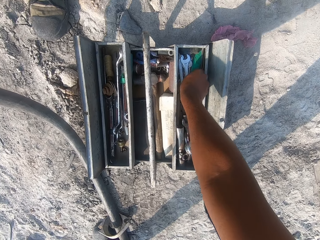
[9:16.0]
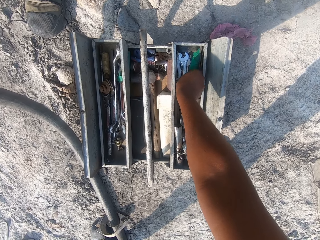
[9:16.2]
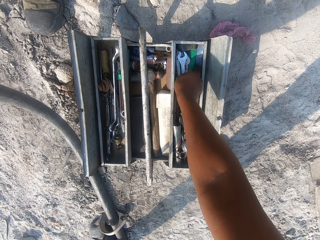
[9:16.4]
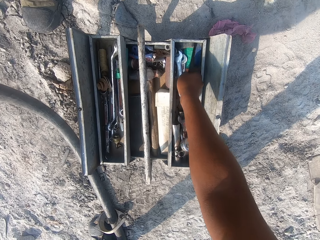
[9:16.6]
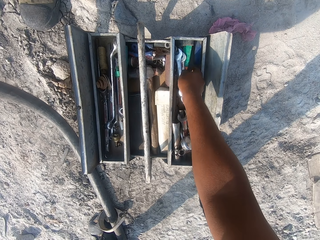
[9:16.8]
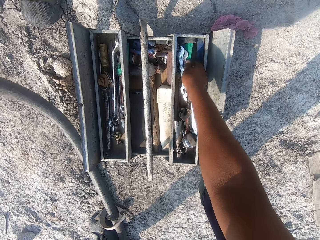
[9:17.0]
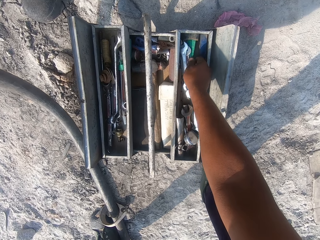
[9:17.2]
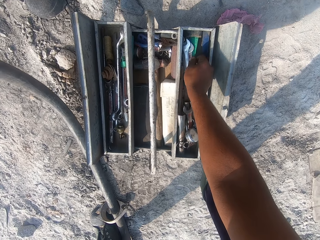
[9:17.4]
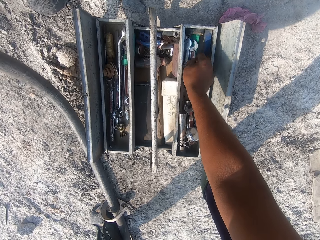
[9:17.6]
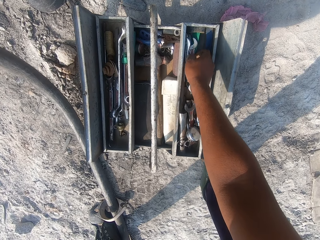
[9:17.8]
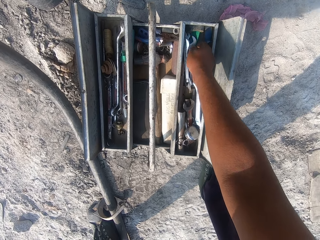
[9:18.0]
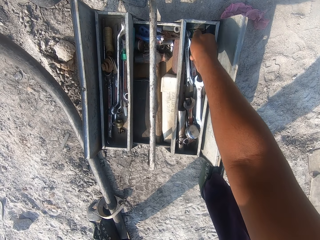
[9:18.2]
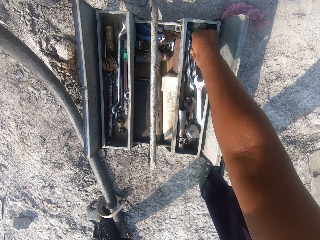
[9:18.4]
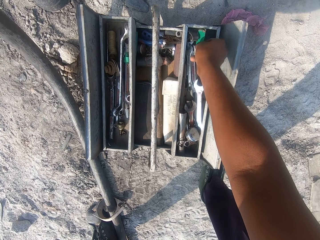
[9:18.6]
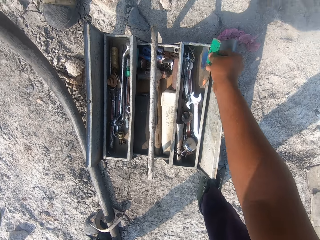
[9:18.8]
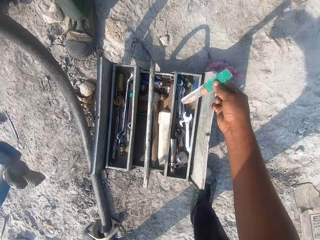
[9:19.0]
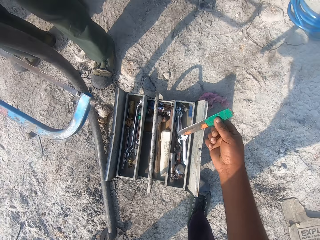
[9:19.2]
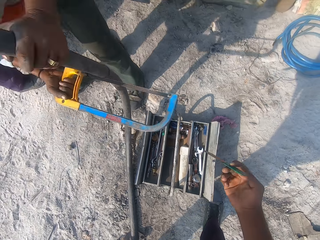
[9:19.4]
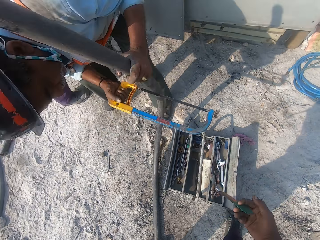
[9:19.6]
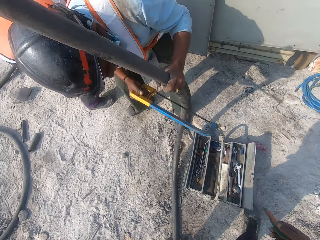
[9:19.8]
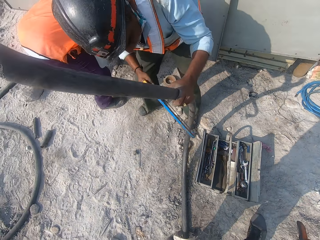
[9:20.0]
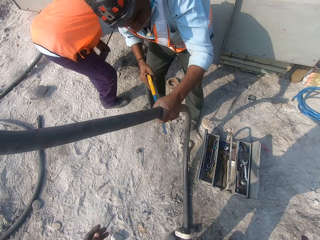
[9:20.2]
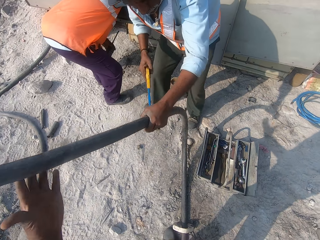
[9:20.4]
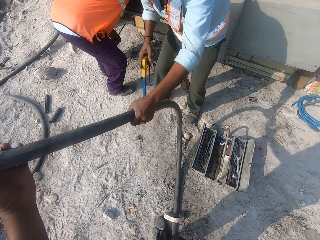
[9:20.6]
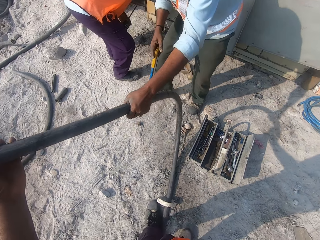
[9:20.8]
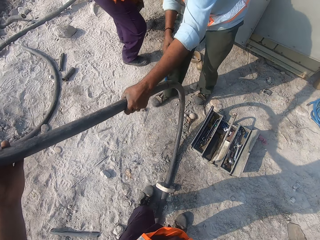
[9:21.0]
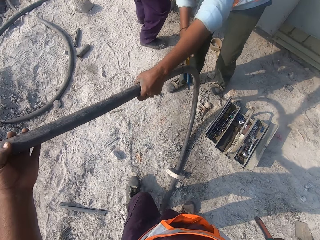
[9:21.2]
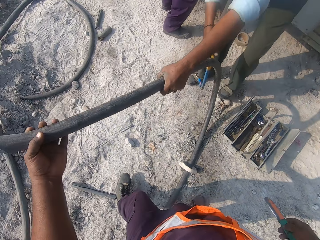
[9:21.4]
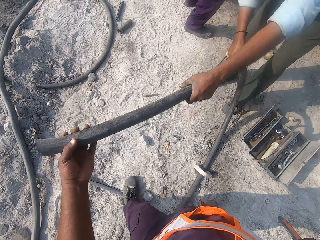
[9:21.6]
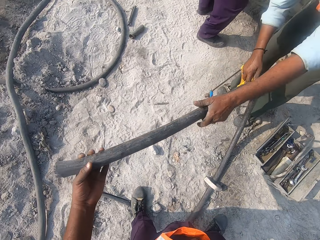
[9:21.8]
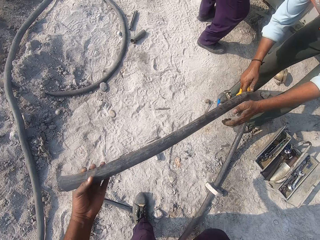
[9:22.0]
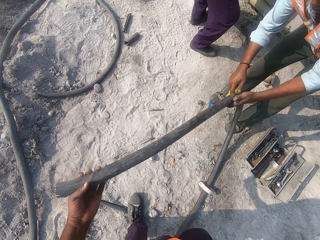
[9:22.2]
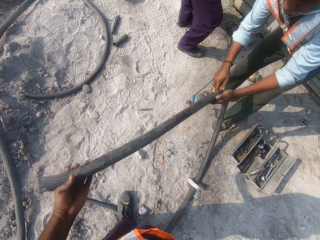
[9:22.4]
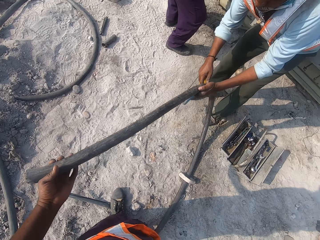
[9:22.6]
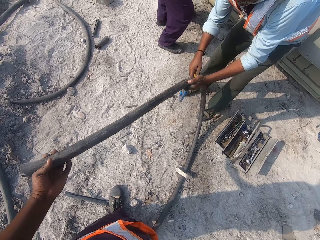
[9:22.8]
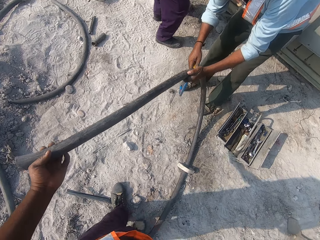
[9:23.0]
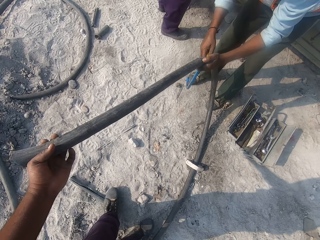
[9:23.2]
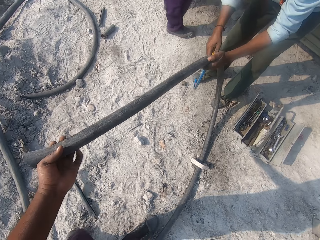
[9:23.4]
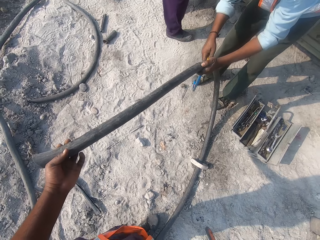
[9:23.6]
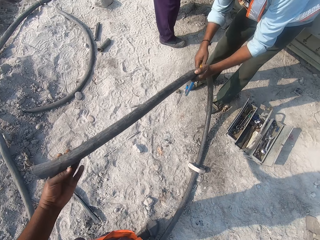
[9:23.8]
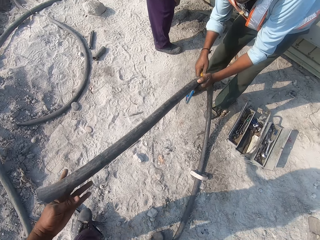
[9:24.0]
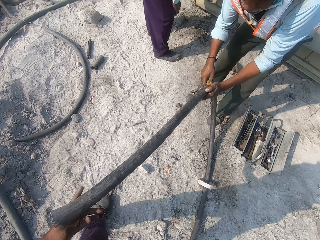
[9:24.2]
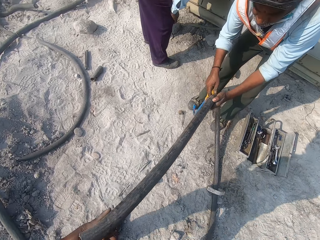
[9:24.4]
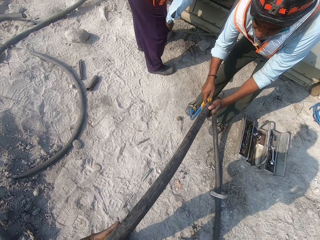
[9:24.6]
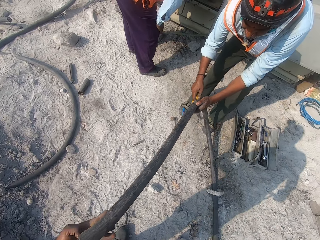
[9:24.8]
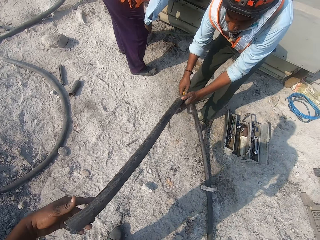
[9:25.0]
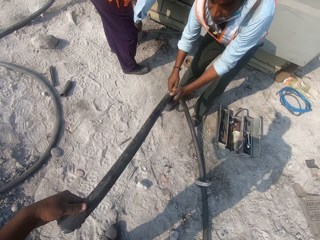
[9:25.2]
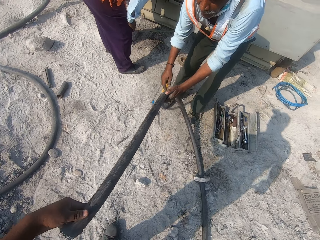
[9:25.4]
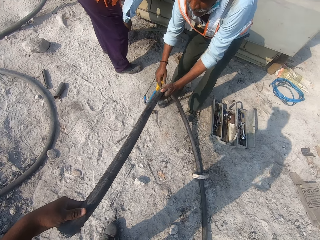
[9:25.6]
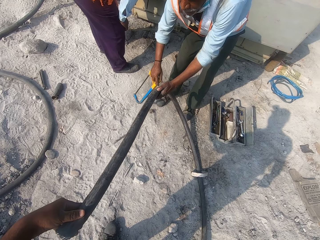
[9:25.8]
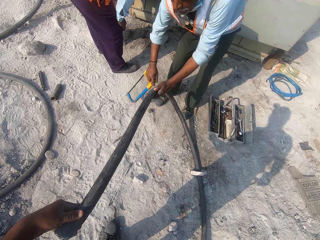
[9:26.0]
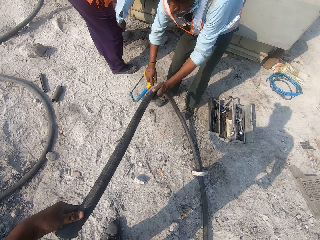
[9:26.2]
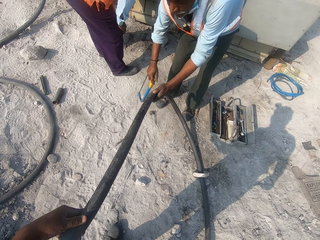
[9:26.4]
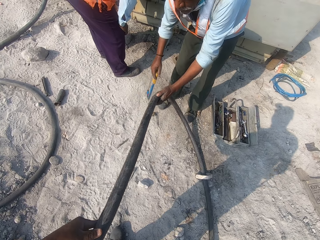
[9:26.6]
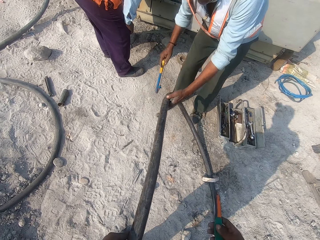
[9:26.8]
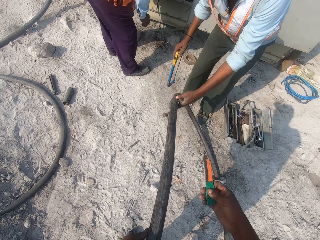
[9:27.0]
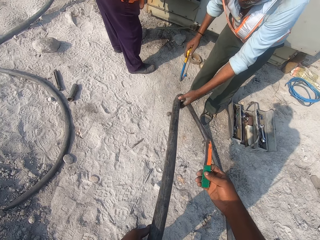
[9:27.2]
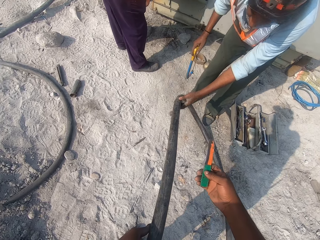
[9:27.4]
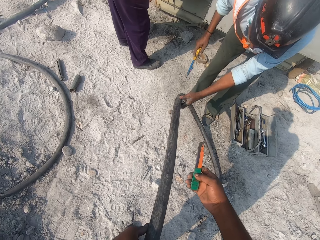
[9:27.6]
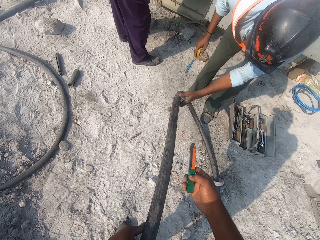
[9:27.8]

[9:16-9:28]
The camera wearer picks up a knife. They hold the heavy duty power cable. They talk to a man.

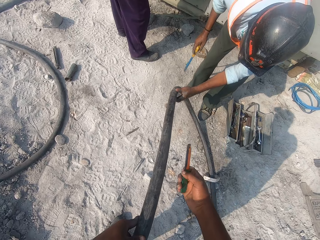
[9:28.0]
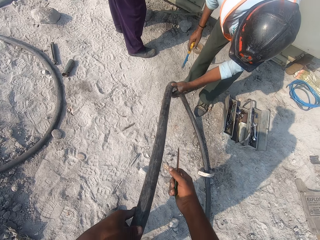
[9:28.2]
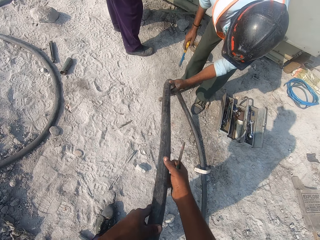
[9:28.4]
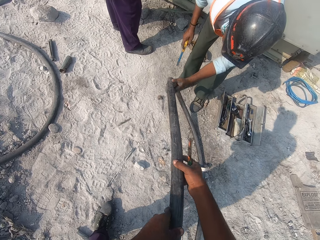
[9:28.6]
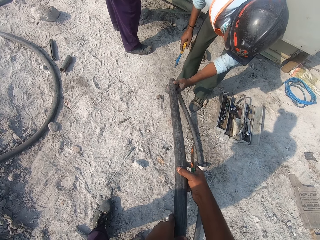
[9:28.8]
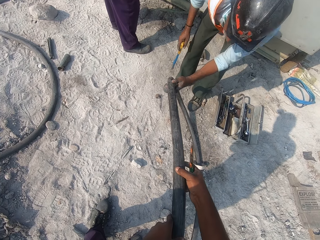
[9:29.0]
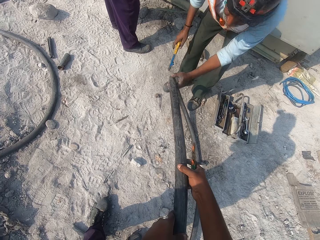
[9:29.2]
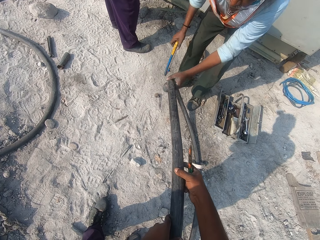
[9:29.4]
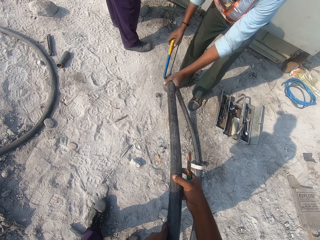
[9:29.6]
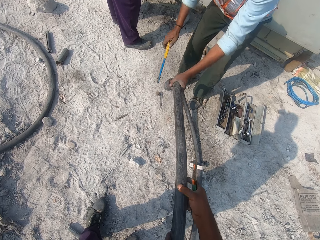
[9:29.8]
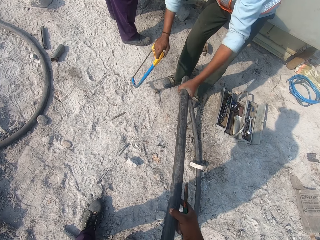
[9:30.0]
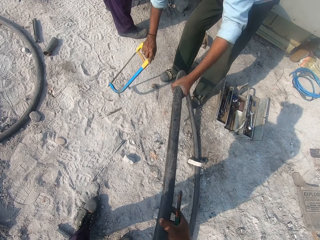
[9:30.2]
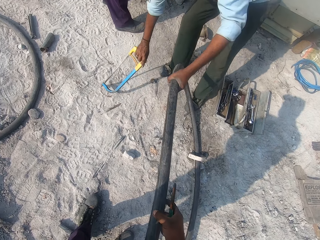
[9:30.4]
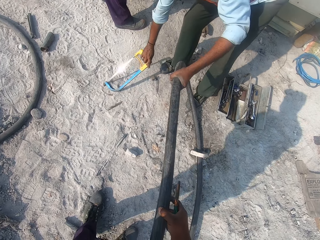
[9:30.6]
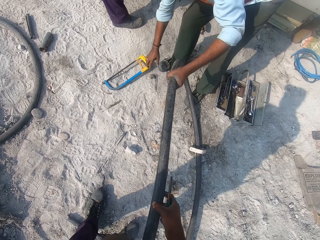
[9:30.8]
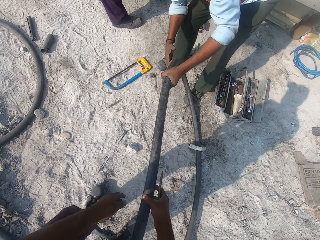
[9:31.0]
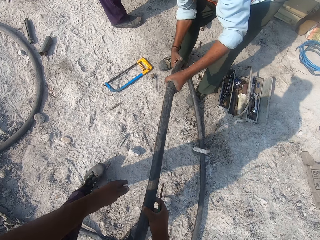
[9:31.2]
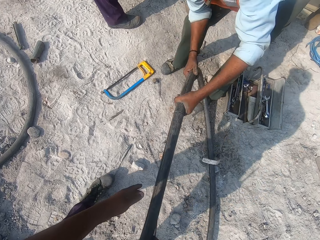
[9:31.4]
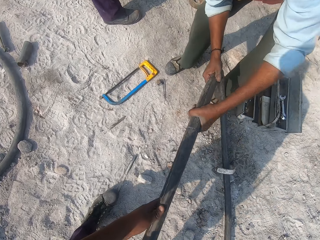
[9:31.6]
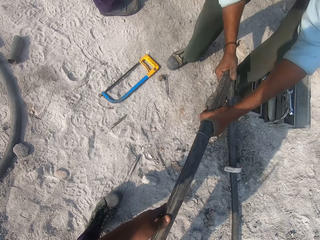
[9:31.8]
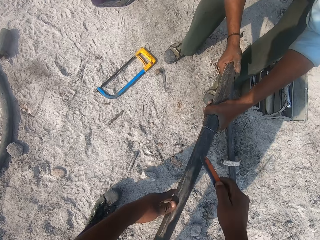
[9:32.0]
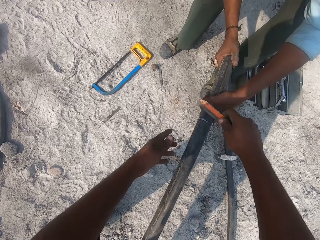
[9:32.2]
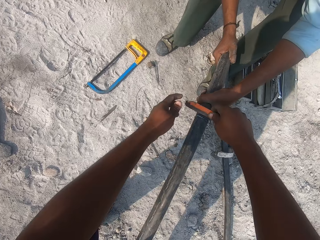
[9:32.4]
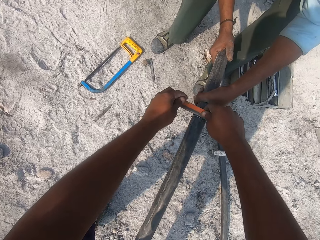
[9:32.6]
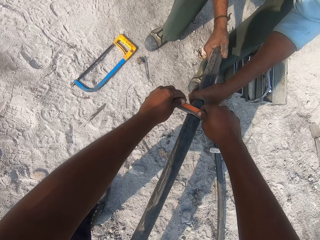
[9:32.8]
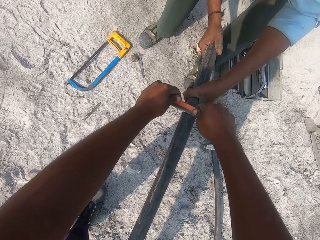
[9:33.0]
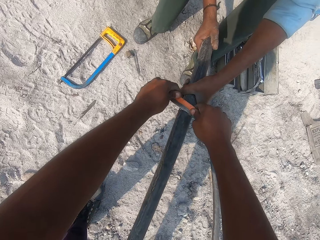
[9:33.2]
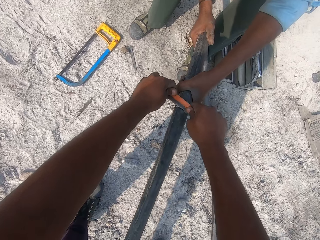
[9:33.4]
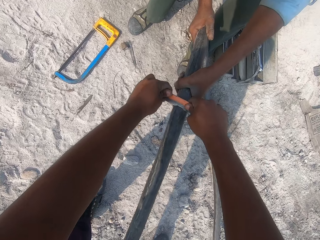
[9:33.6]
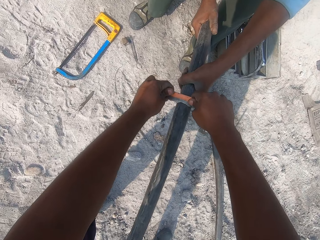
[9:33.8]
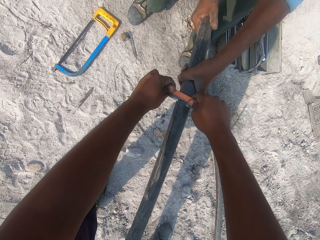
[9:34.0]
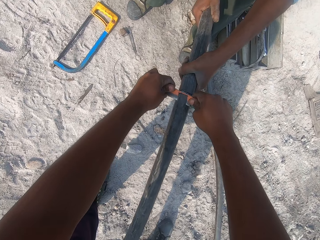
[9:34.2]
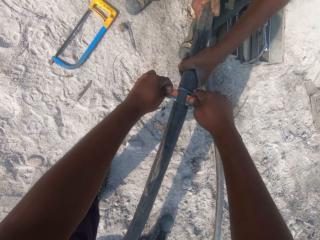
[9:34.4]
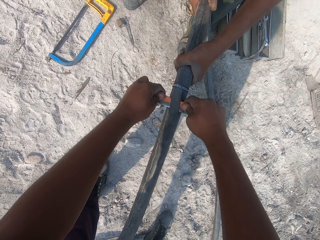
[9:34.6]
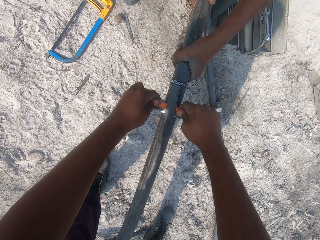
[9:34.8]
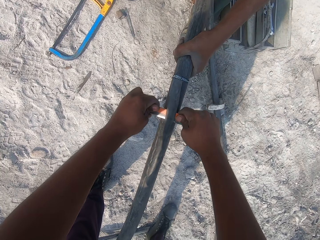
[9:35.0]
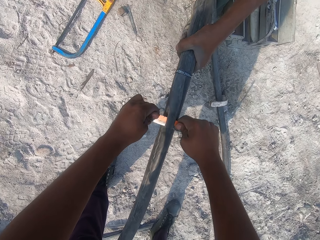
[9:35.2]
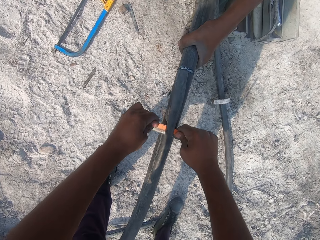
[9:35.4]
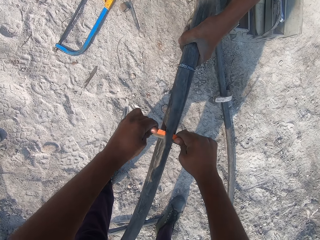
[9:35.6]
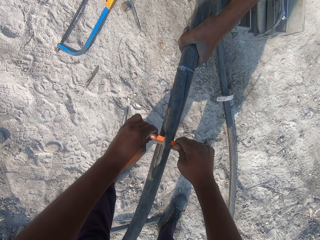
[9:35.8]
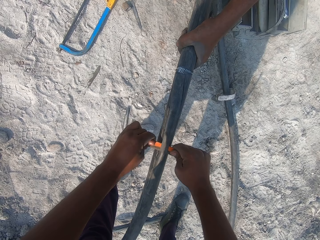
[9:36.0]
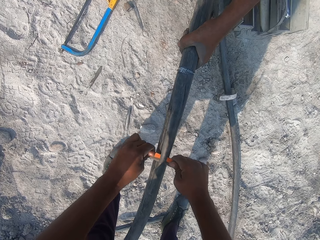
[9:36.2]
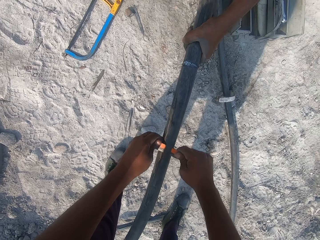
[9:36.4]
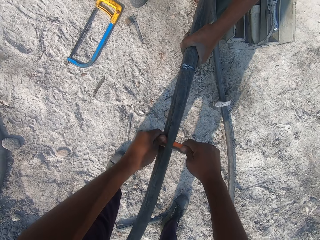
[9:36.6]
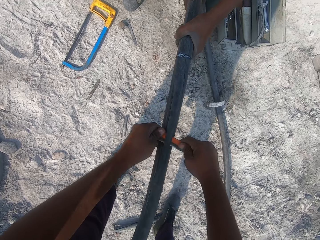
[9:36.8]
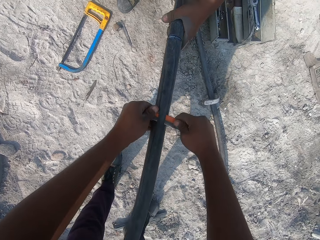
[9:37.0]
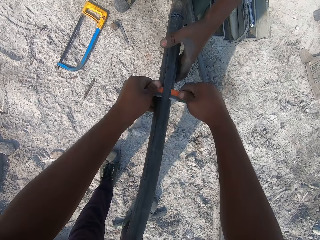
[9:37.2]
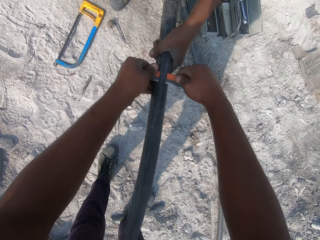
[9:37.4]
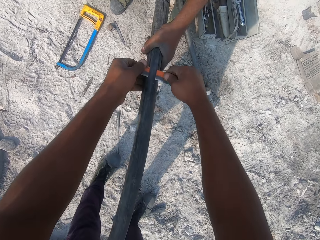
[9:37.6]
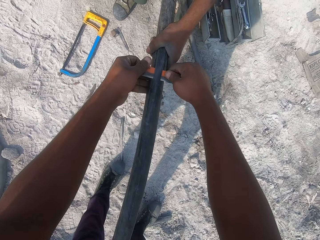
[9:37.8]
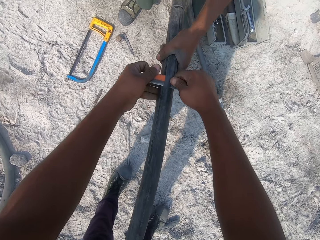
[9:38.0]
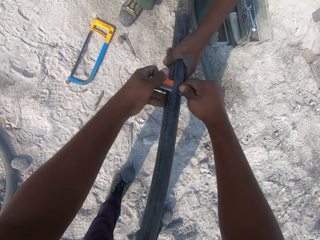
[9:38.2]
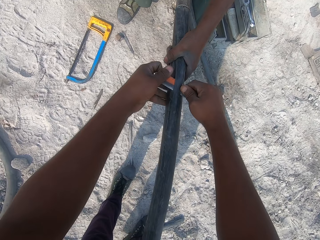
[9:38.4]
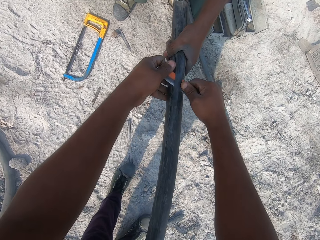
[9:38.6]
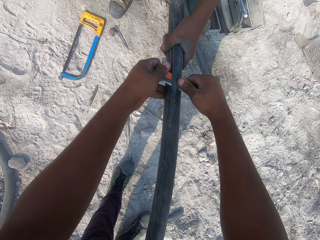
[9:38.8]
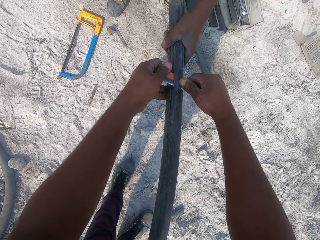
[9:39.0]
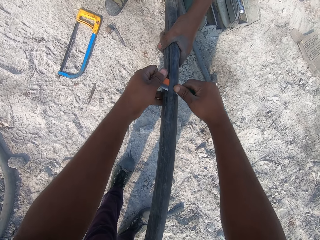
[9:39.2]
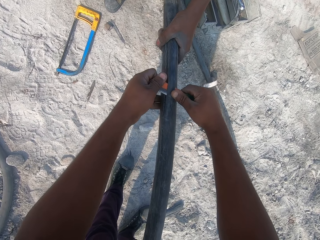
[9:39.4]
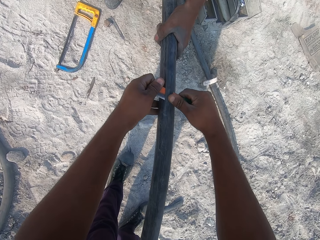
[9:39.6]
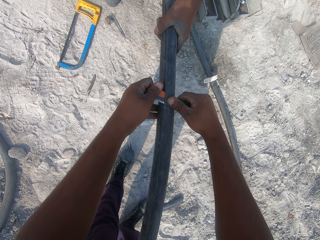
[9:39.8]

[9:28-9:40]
The camera wearer holds the heavy duty power cable with both hands. A man drops the hacksaw and holds the heavy duty power cable. The camera wearer cuts the heavy duty power cable with a knife.
